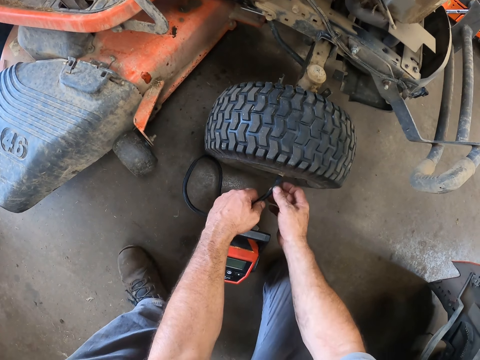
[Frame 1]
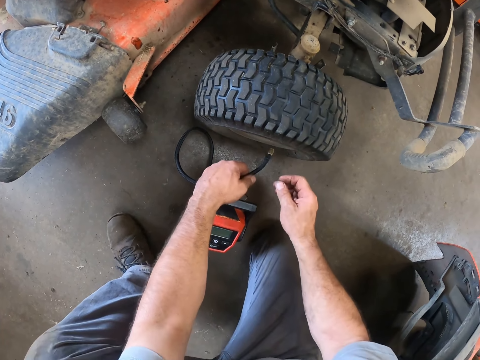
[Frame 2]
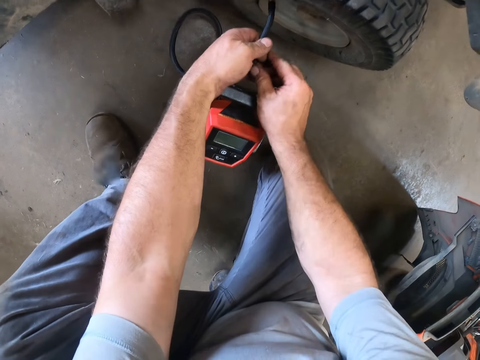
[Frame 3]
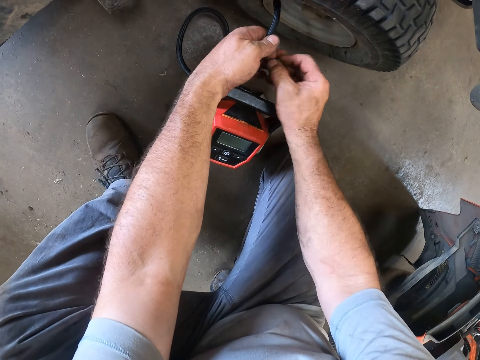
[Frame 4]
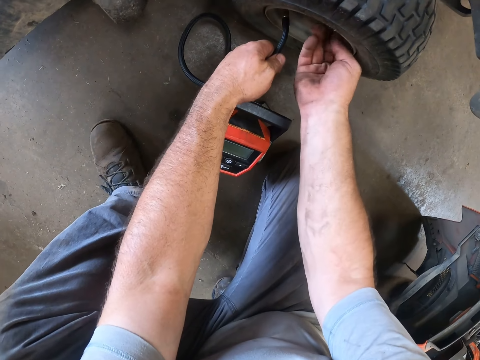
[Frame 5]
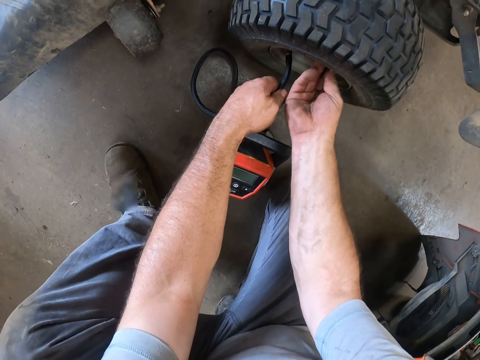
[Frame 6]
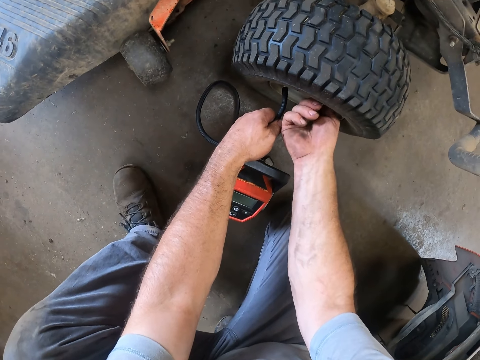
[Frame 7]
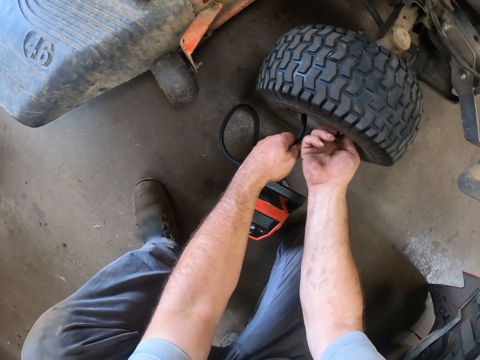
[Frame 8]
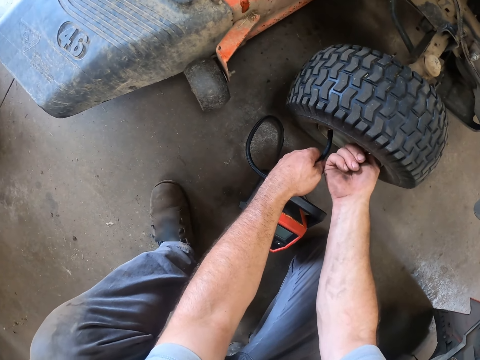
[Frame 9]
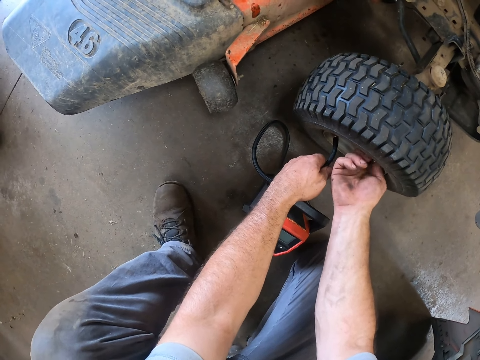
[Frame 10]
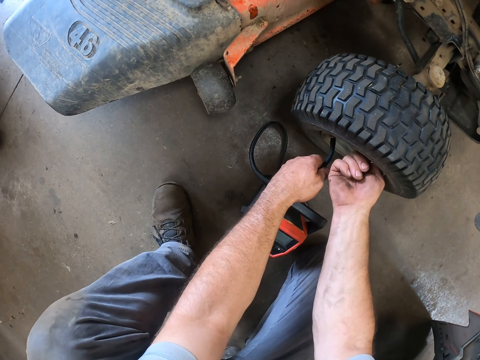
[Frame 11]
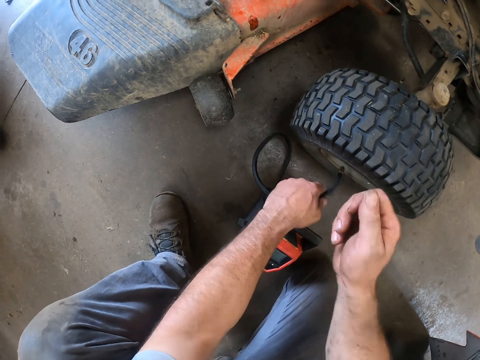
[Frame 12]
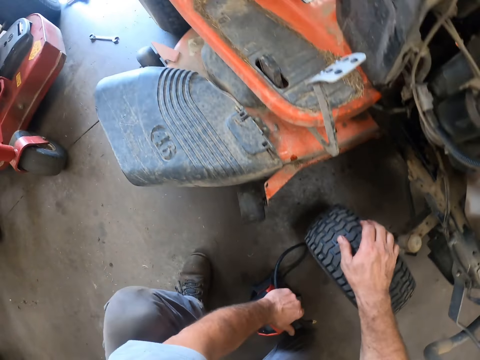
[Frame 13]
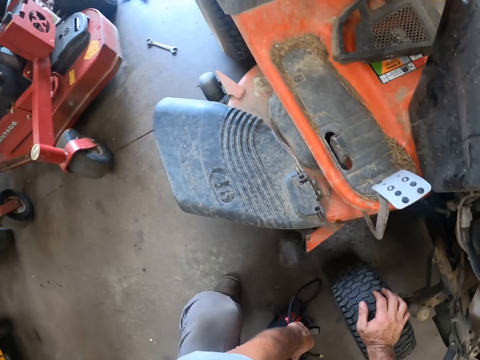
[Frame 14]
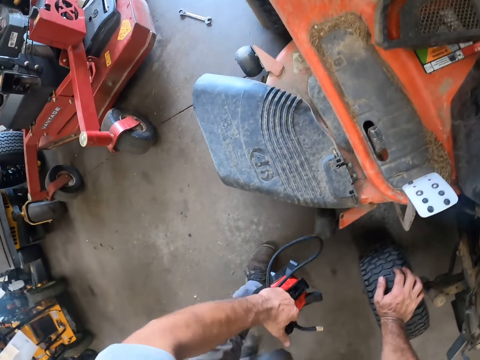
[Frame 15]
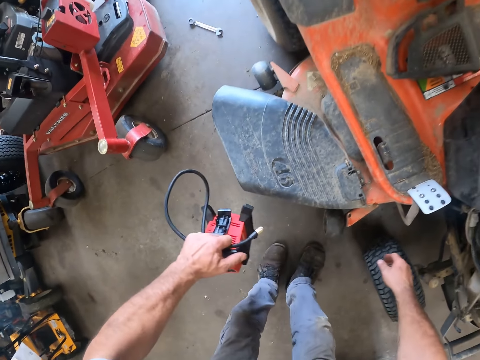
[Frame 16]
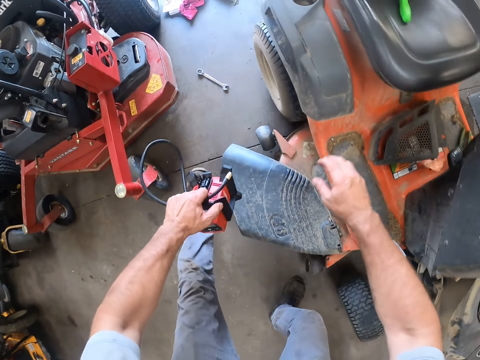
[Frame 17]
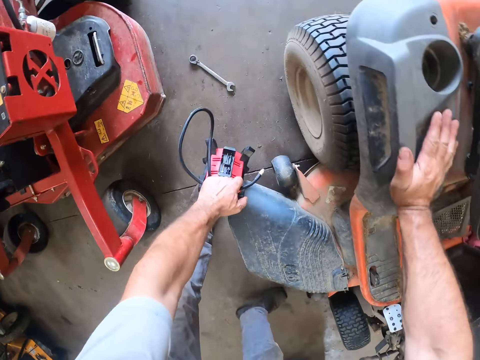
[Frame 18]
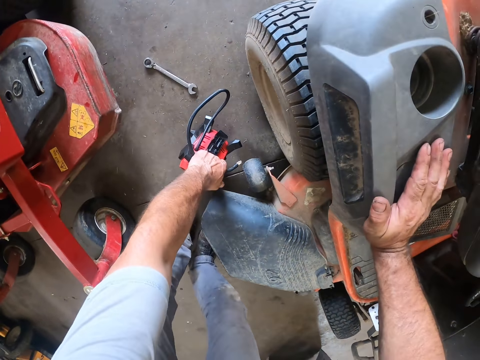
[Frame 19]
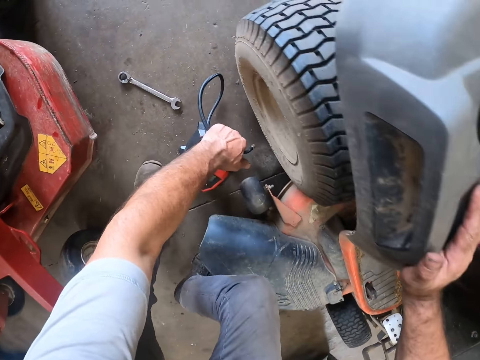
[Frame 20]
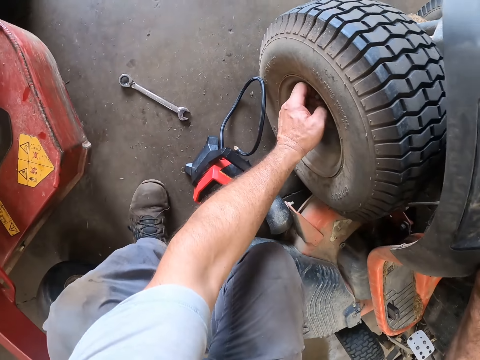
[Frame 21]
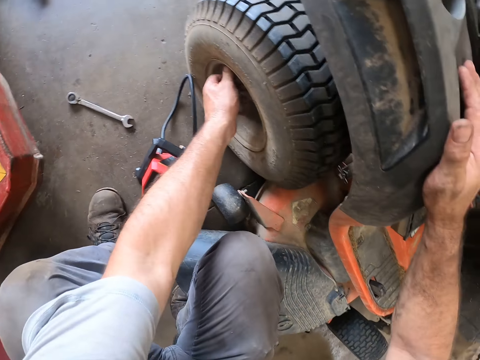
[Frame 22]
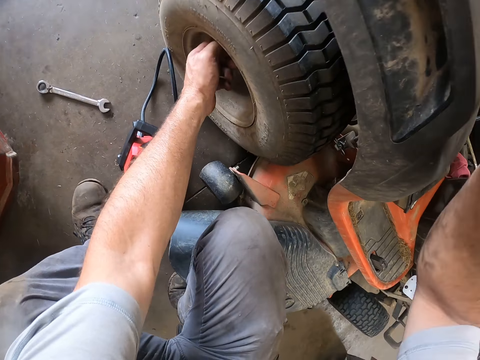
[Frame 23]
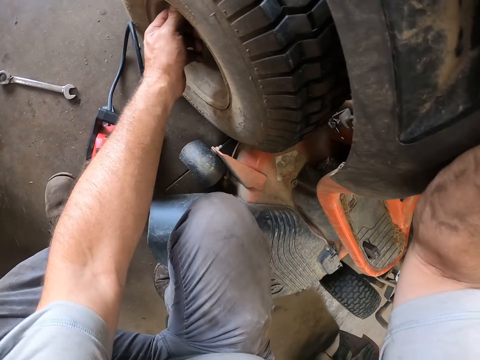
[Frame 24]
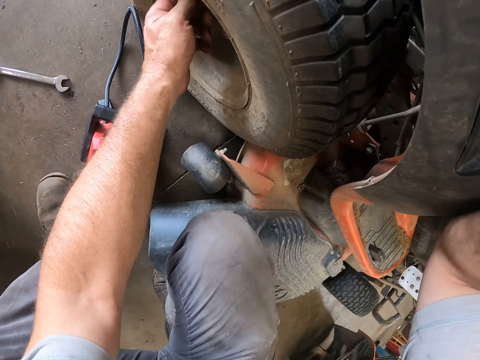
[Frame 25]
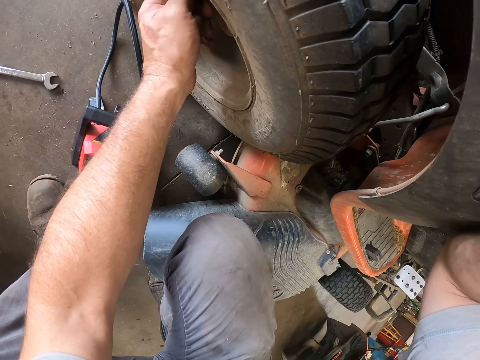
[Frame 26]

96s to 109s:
The camera wearer picks up the cap in his left hand. He covers the air valve with the cap. He carries the air pump with his left hand. He stands from the tire. He holds the motorbike. He drops the air pump beside a spanner. He loosens the cap from the air valve with his right hand.

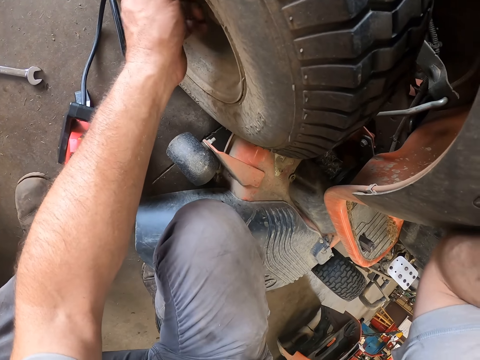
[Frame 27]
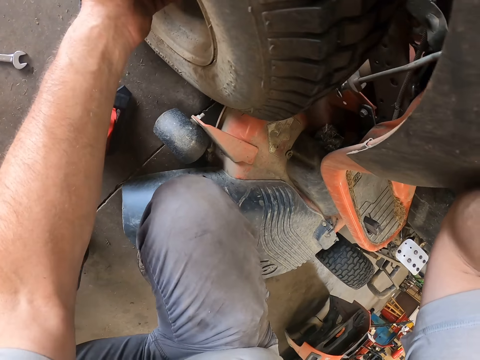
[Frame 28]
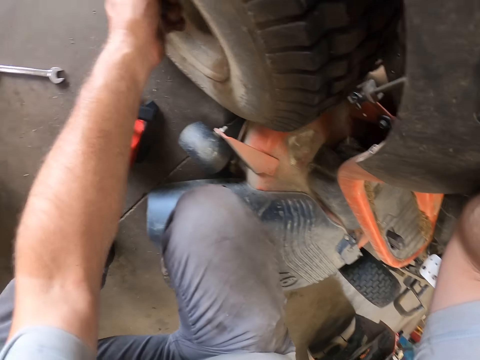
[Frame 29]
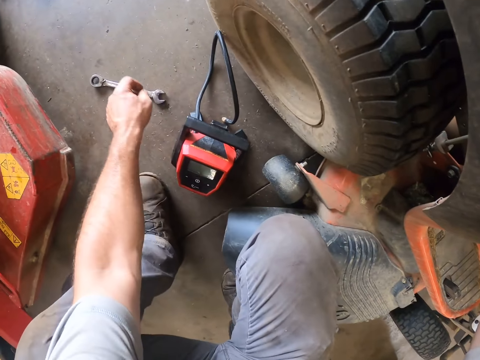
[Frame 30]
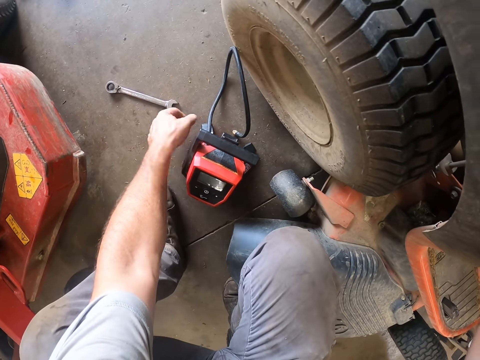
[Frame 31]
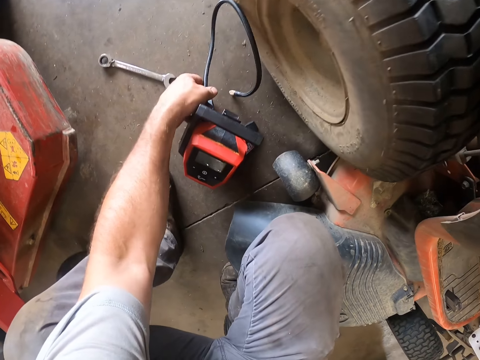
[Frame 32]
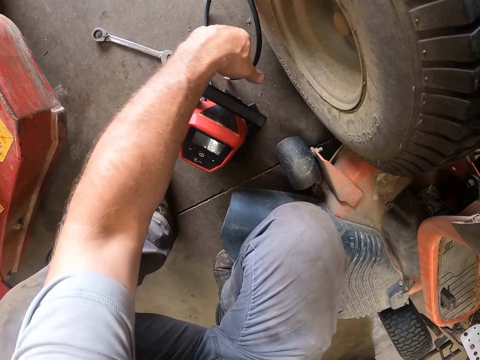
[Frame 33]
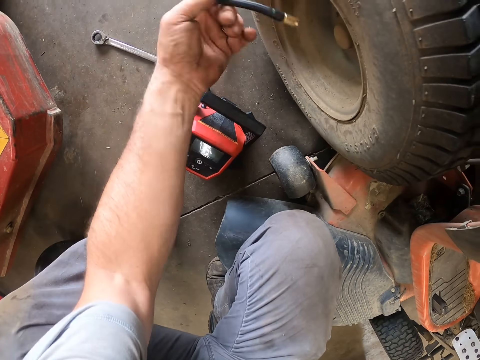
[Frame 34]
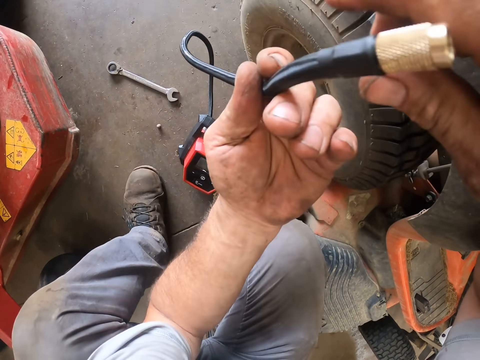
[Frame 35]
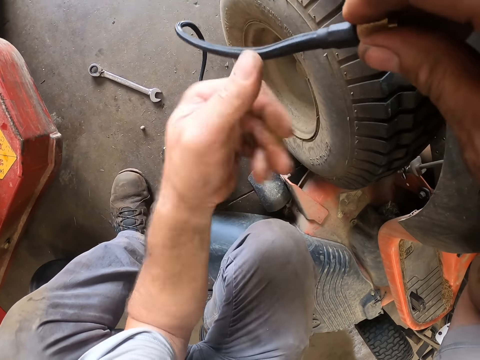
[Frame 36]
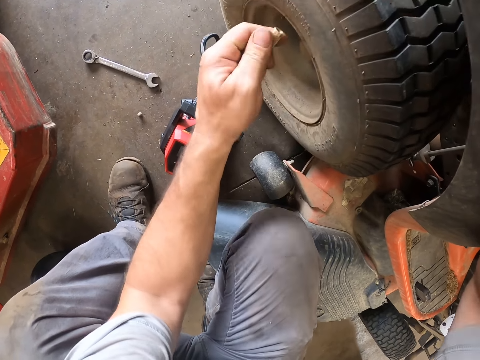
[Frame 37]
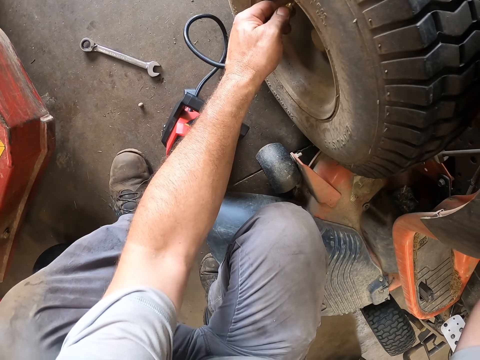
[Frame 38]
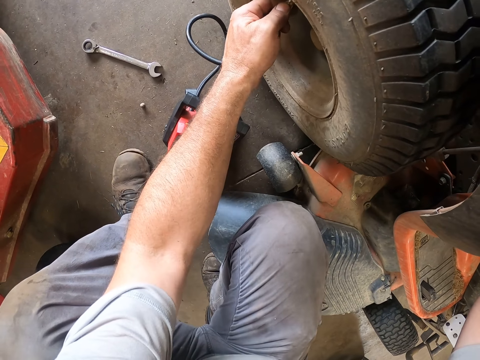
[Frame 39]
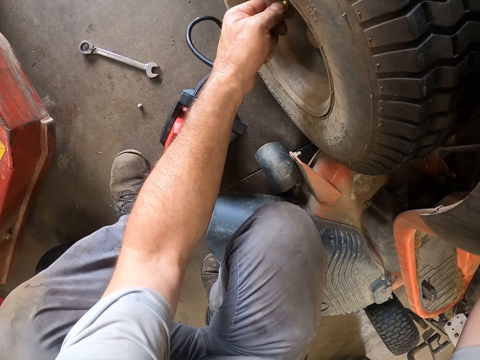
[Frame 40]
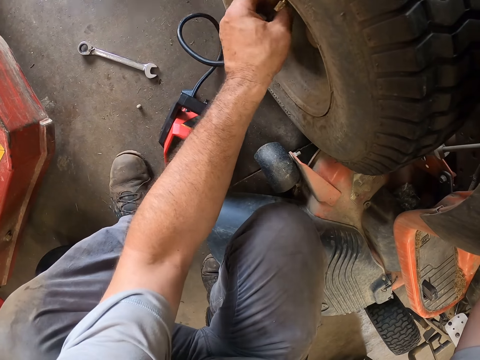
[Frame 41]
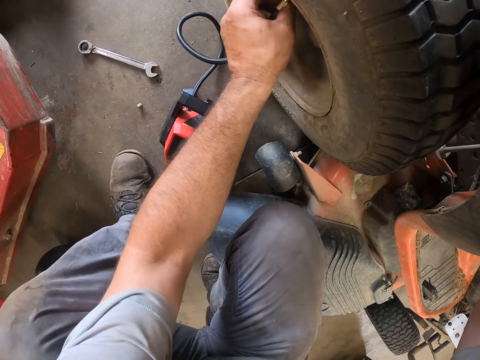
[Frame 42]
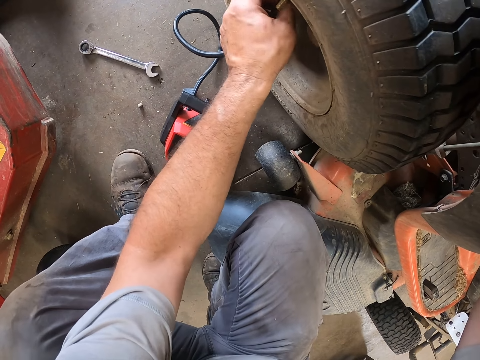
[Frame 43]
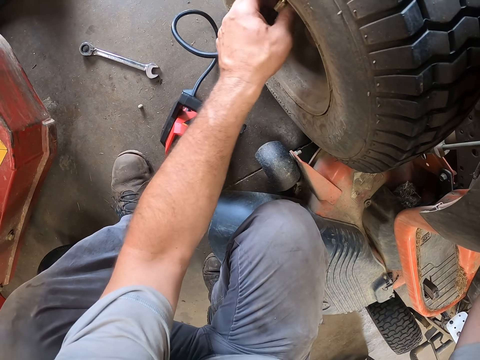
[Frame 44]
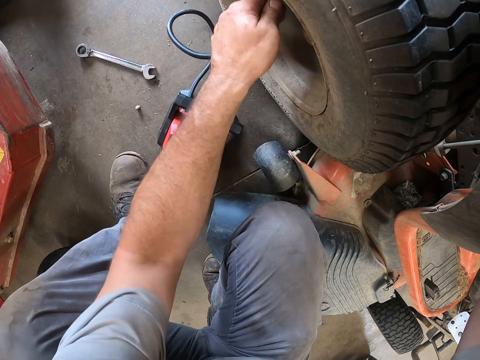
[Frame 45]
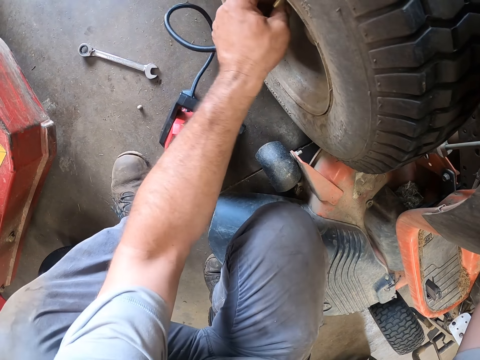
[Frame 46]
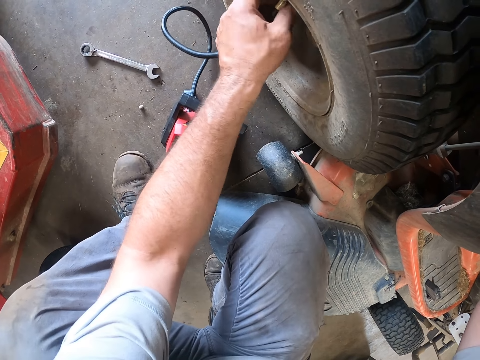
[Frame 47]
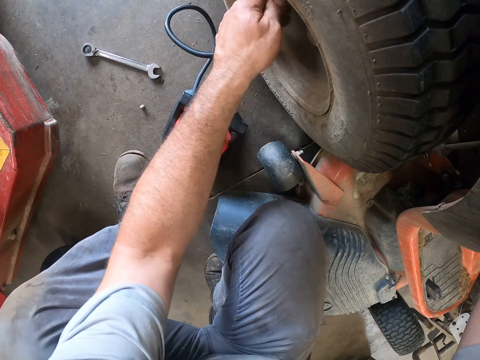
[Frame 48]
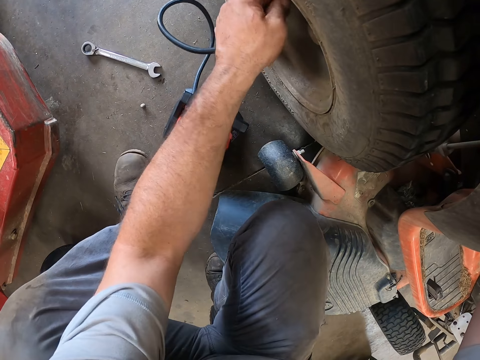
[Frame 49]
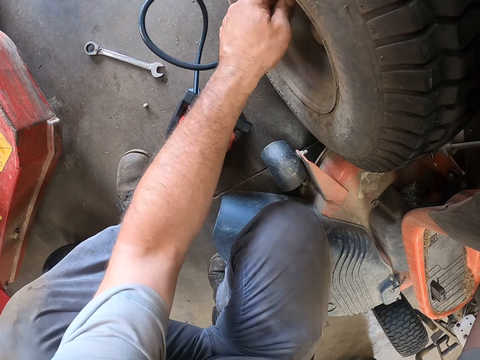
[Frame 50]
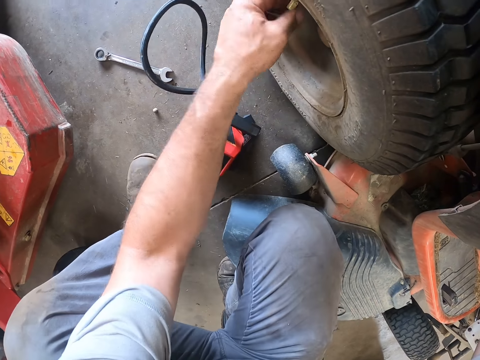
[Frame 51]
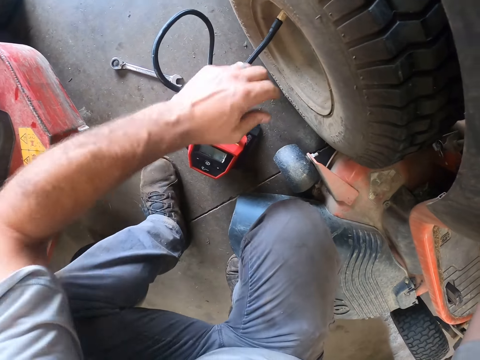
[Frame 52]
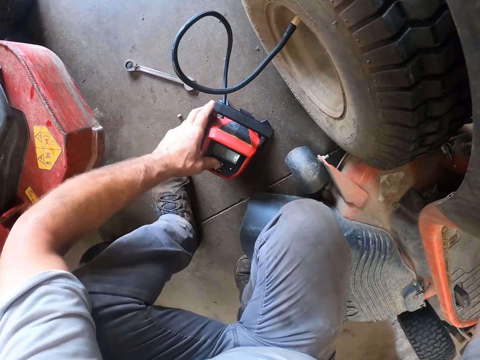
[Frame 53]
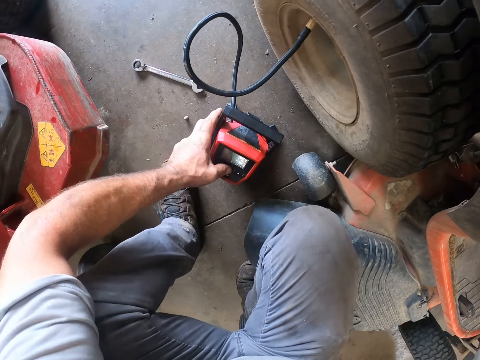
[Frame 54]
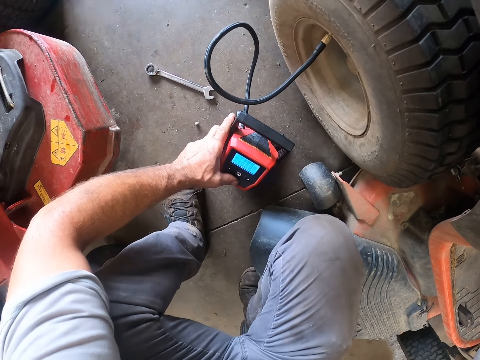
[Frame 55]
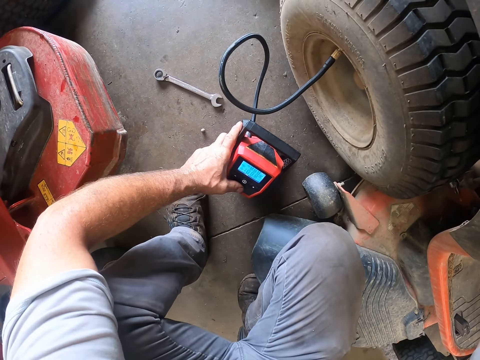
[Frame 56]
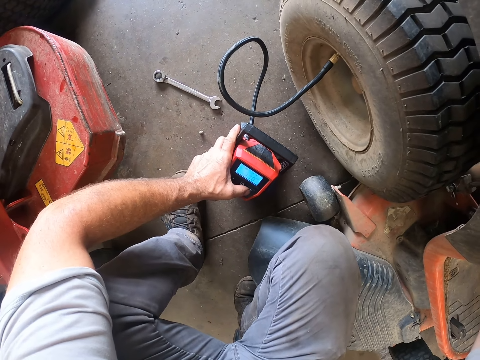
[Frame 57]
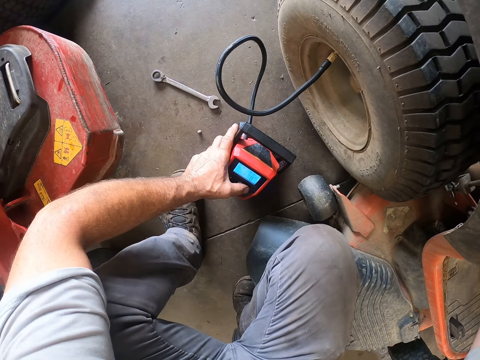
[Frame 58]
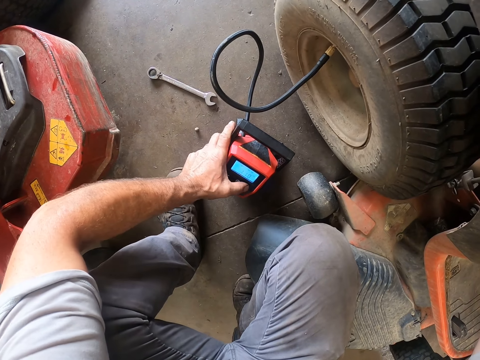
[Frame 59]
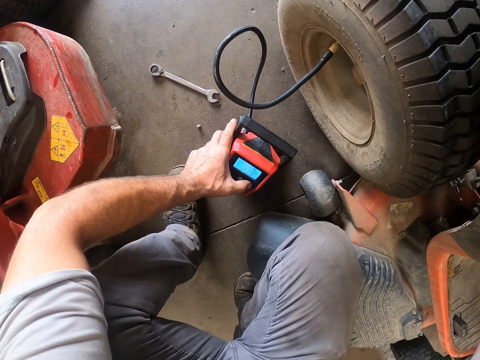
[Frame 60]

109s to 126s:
The camera wearer drops the cap on the floor. He picks up the air pump hose with his left hand. He touches the mouth of the air pump with his right hand. He attaches the air pump to the air valve. He operates the air pump with his right hand.
